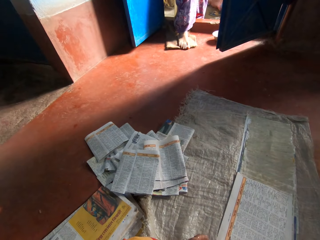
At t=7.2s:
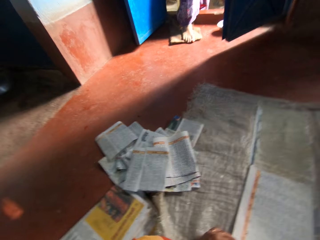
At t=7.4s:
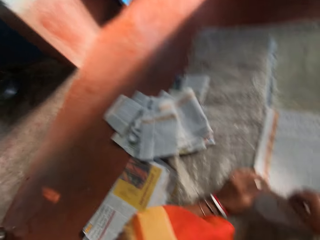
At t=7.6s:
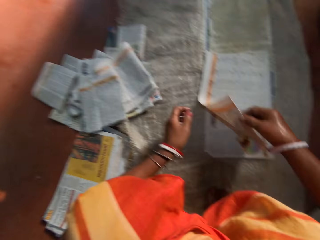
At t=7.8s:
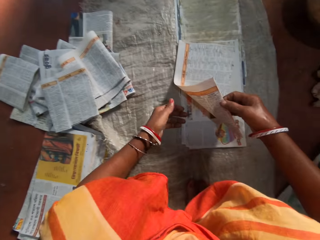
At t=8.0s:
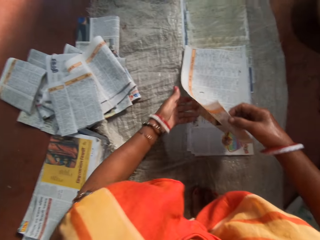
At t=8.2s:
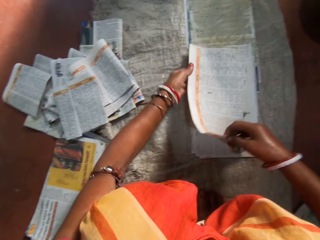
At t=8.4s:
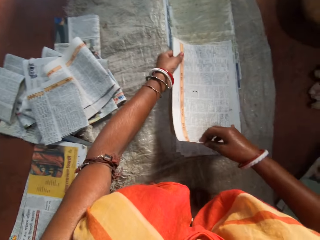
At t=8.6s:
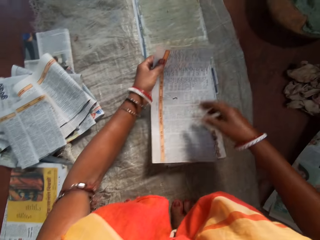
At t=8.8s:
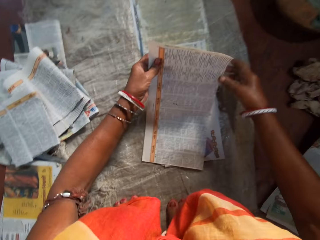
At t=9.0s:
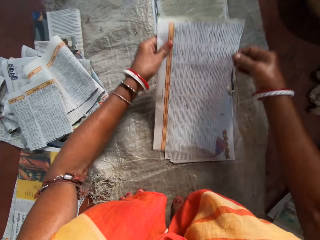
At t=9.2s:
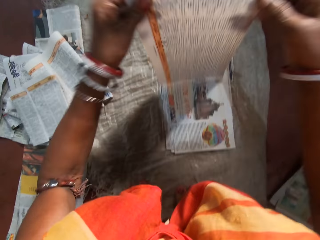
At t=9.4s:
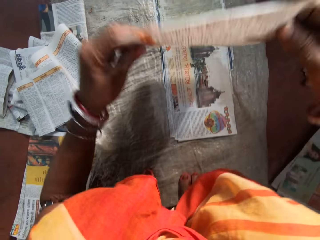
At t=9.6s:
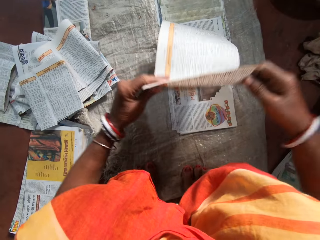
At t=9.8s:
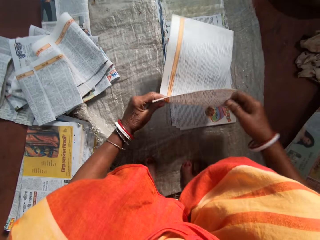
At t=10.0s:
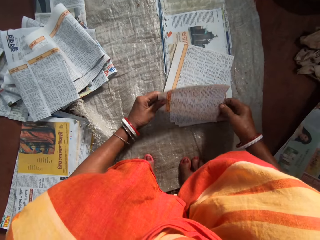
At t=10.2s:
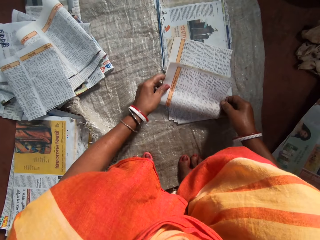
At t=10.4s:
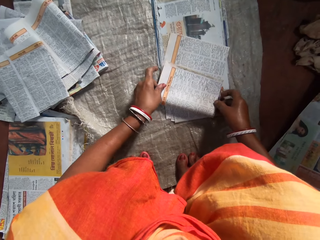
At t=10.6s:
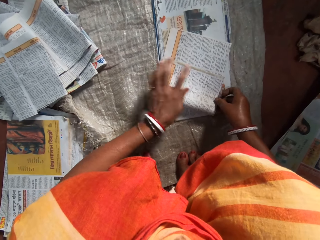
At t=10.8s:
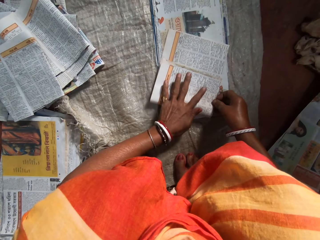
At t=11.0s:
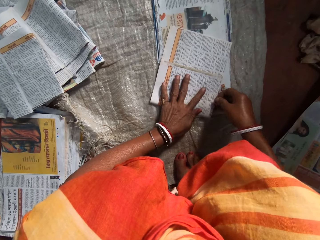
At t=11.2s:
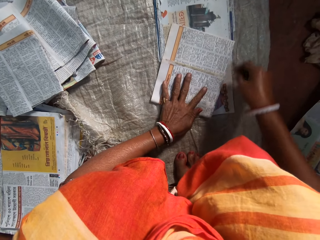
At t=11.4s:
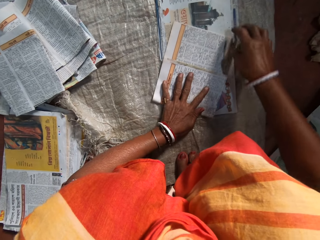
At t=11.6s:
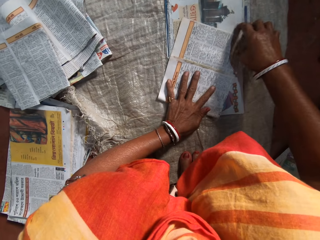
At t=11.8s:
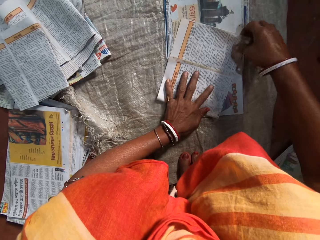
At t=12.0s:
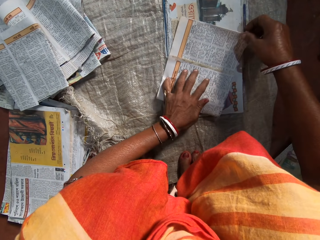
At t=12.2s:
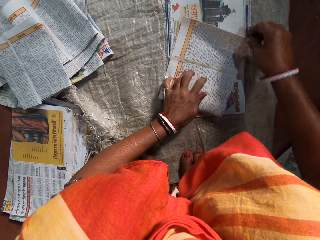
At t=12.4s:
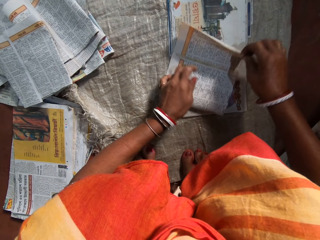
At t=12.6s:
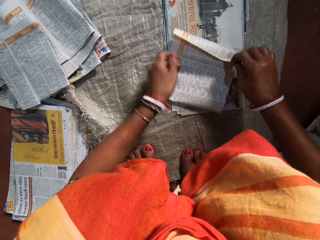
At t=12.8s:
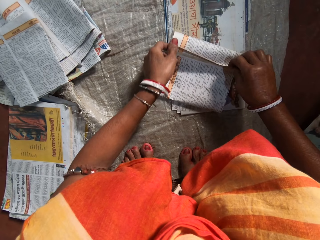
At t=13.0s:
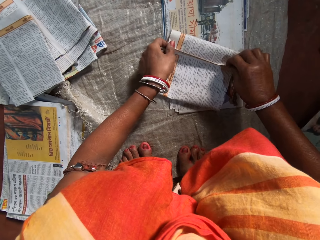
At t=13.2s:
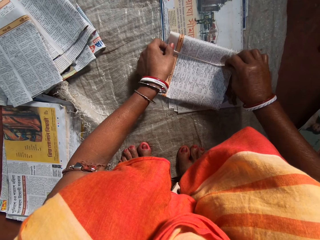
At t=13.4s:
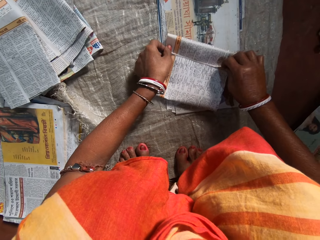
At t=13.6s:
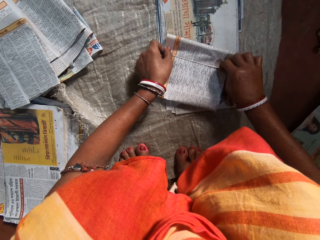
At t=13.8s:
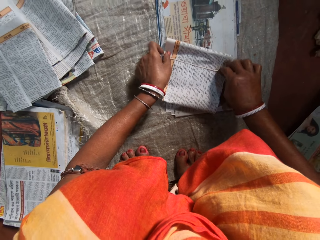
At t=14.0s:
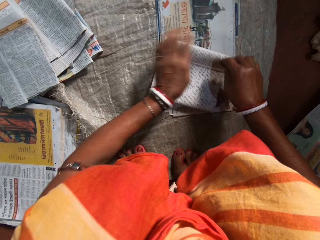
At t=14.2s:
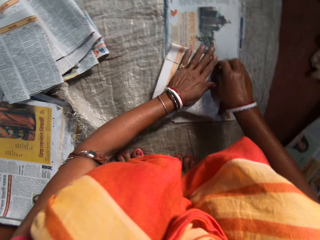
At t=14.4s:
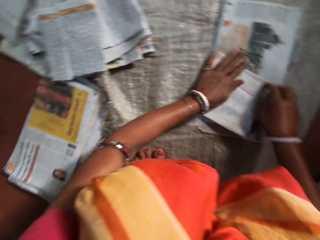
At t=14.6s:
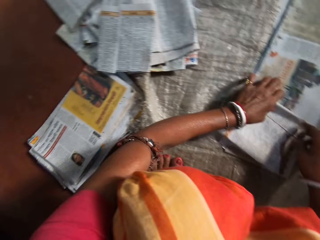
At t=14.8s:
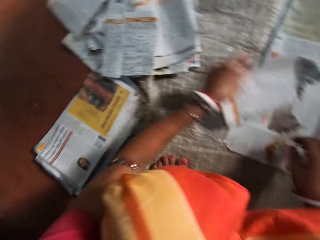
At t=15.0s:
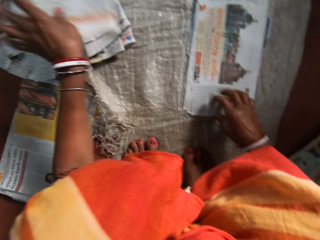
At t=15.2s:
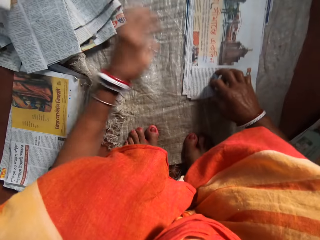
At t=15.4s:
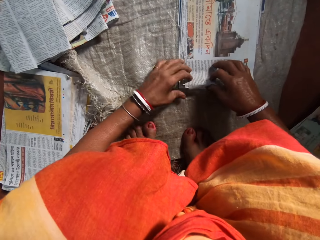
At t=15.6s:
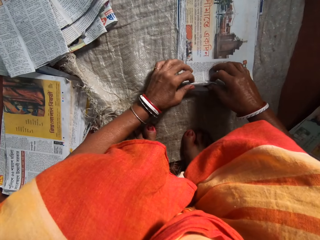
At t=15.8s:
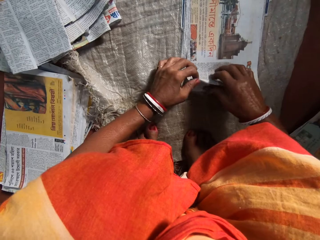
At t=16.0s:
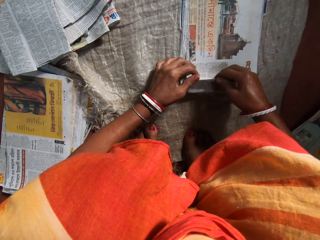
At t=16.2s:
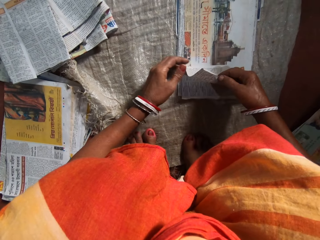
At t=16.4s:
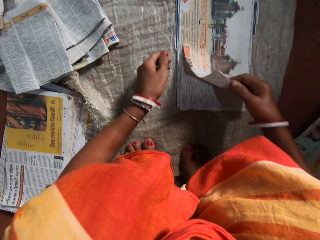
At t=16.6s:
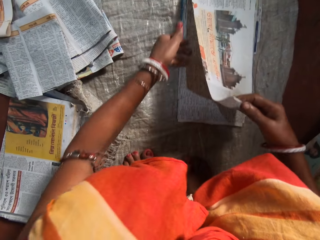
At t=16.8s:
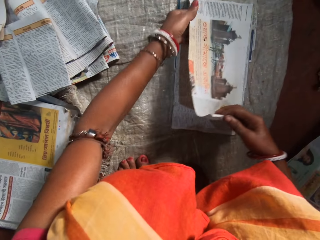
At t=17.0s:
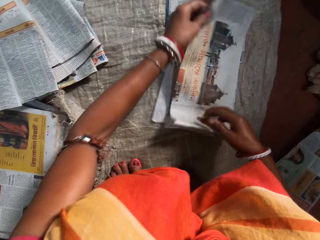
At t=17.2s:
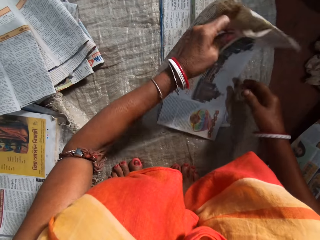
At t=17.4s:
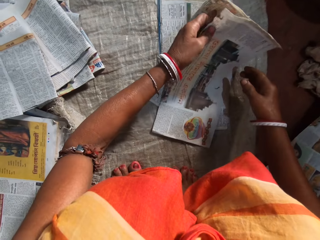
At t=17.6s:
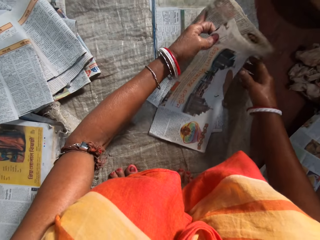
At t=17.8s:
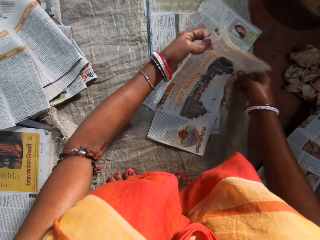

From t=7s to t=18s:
The camera wearer lifts a newspaper with her right hand. She moves her left hand under the newspaper. She holds the newspaper and turns the newspaper. She folds the paper with her hands. She places the newspaper on the others. She places her left hand on the newspaper. She folds the newspaper. She presses the newspaper with her hand. She places the folded paper on a pile of papers with her left hand. She holds the newspaper with her left hand. She picks another paper from an array of papers on the floor with her hands.

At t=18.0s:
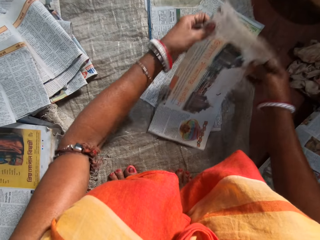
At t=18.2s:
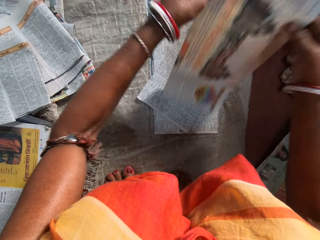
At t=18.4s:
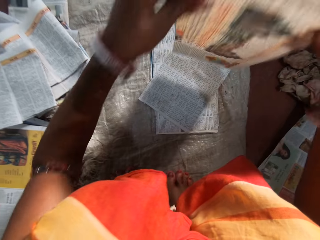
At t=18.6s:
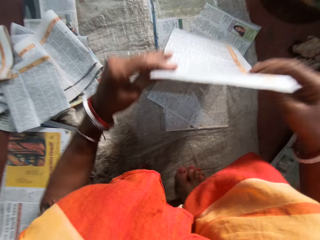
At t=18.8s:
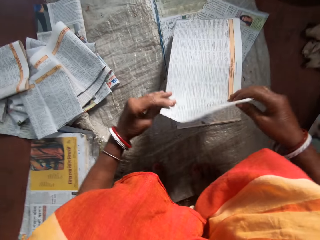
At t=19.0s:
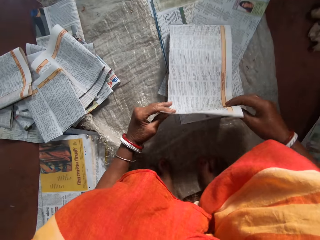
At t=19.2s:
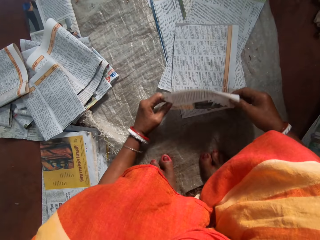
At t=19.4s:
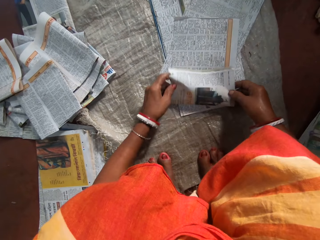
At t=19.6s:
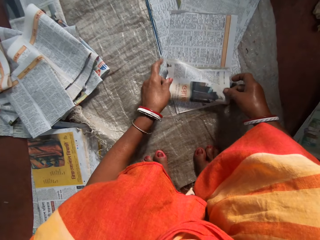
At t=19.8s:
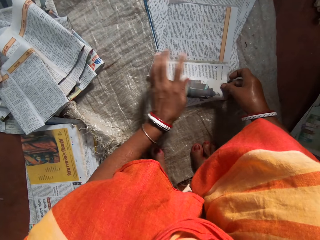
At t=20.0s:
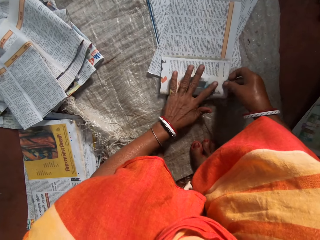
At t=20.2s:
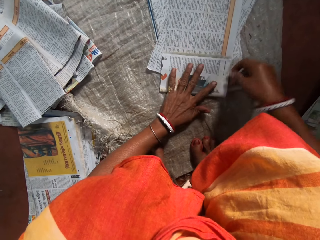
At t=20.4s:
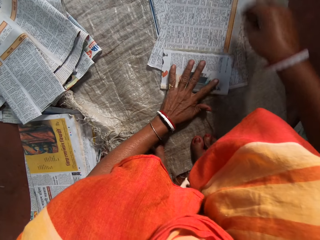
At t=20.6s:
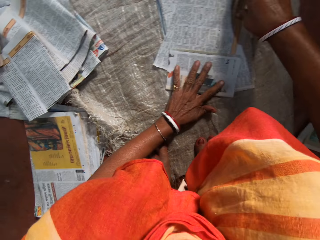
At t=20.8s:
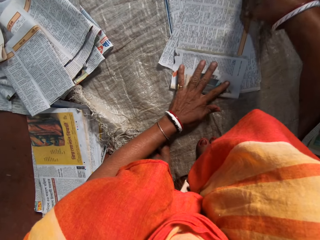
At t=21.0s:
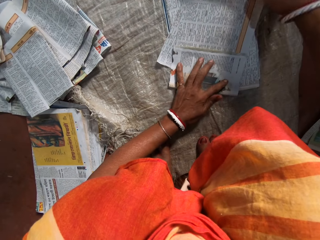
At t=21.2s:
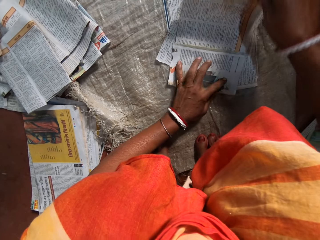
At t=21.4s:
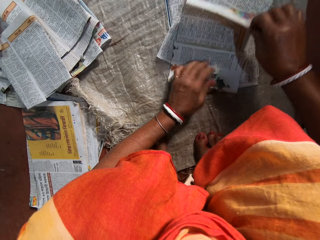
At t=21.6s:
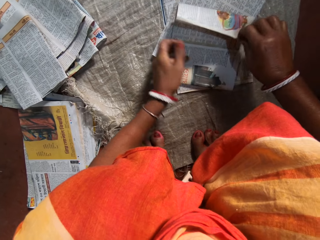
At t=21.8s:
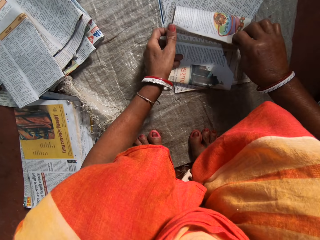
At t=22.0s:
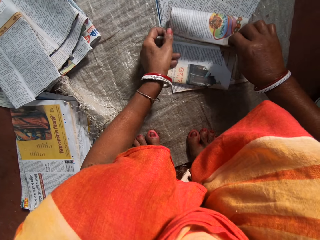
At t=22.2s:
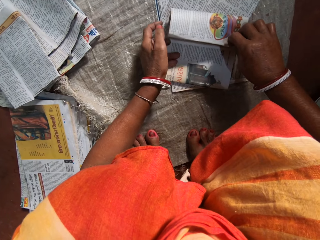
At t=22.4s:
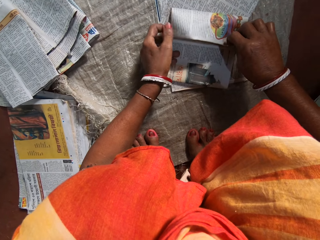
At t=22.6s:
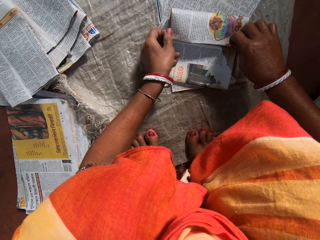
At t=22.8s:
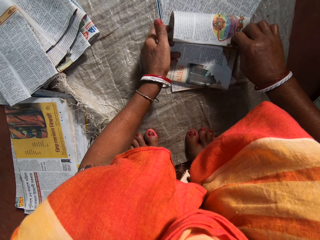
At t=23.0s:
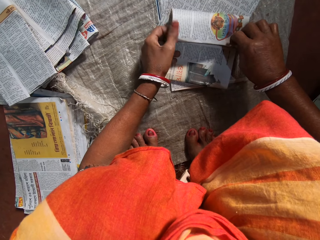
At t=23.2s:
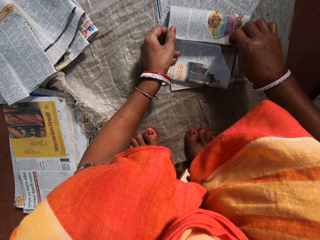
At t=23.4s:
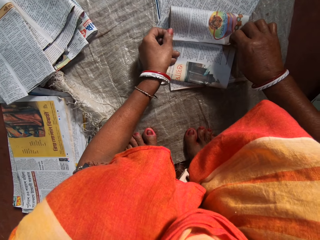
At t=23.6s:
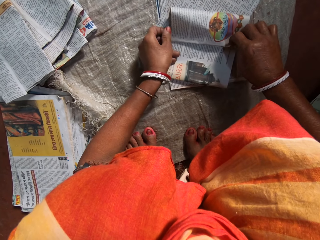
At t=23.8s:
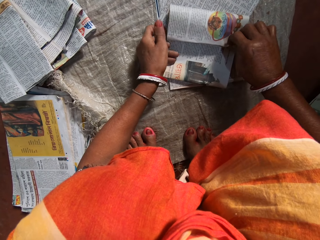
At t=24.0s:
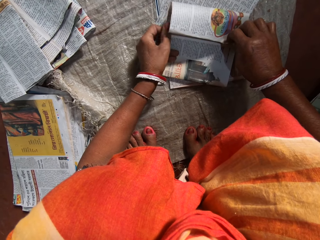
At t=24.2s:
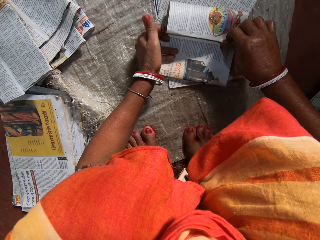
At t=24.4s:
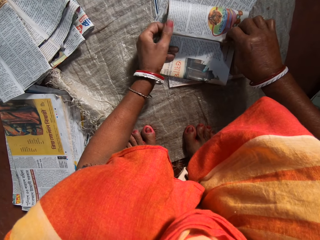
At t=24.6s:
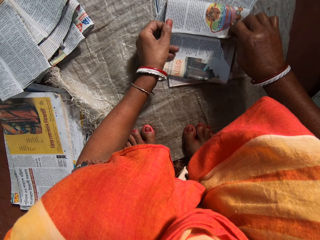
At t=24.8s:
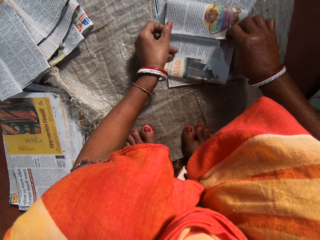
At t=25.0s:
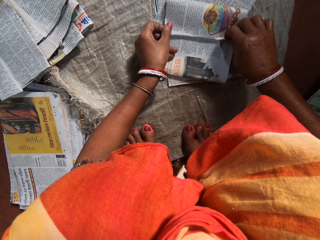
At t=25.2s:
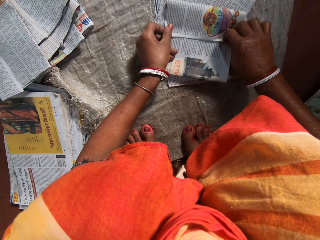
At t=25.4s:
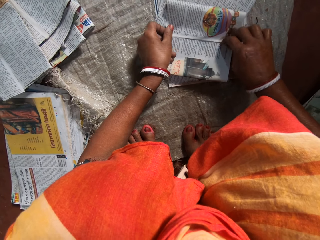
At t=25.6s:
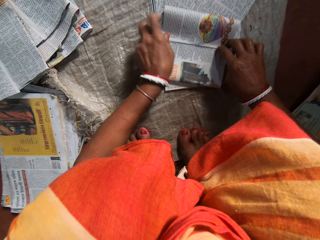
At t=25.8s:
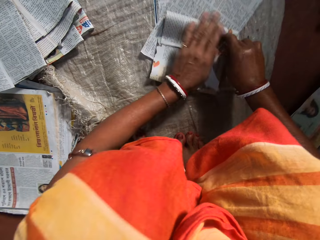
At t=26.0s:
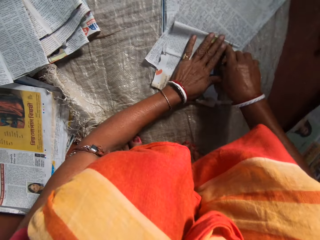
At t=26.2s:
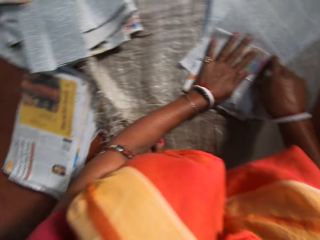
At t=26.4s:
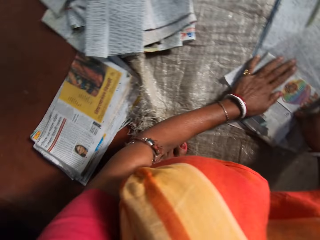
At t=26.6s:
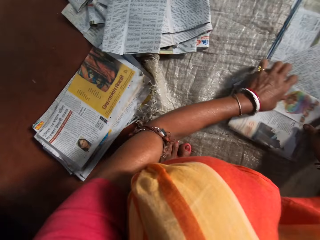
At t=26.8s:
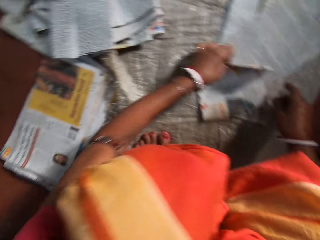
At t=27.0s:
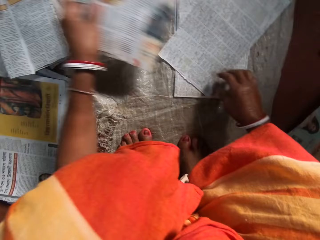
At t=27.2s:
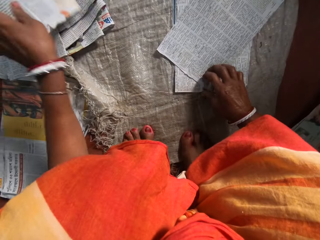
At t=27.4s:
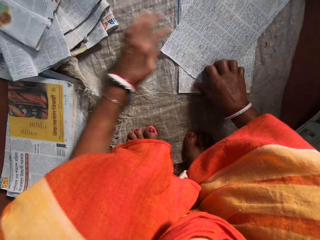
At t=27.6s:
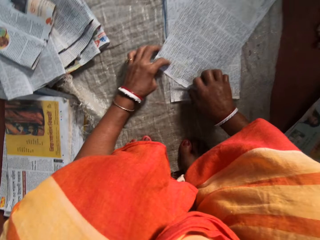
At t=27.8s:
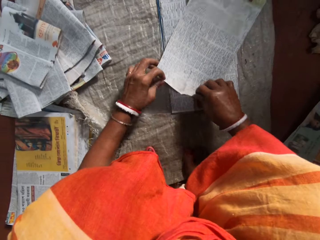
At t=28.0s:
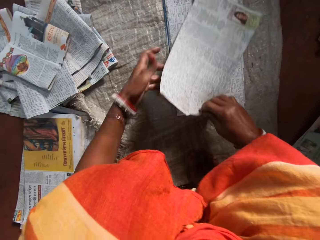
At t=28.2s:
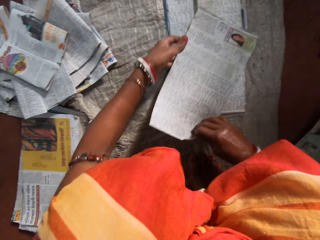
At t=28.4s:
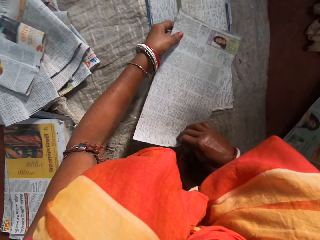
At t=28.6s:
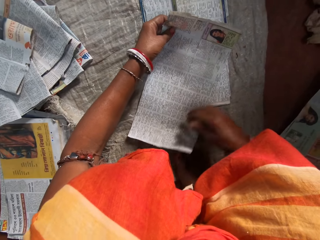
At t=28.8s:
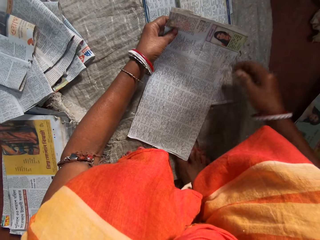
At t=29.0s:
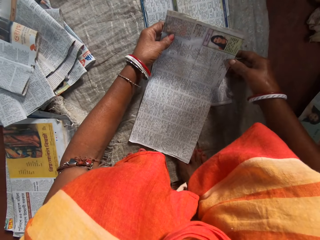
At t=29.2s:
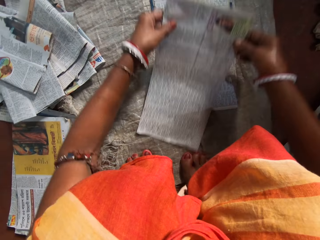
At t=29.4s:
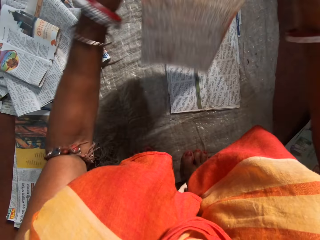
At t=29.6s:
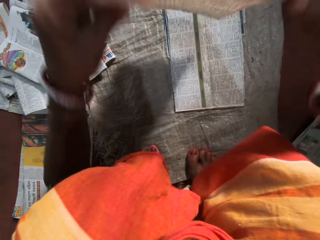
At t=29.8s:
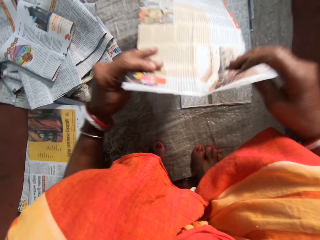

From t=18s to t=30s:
The camera wearer separates a newspaper from the other. She lifts the newspaper and turns the newspaper. She folds the paper with her hands. She places the newspaper on the others. She places her left hand on the newspaper. She folds the newspaper. She touches the newspaper with her left hand. She places her left hand on the newspaper. She presses the newspaper with her hand. She lifts the newspaper from the others. She places the folded paper on a pile of papers with her left hand. She holds the newspaper with her left hand. She picks another paper from an array of papers on the floor with her hands. She moves the newspaper on the others. She moves her left hand under the newspaper.
